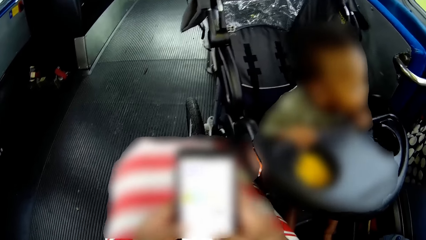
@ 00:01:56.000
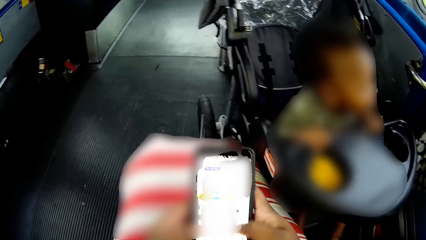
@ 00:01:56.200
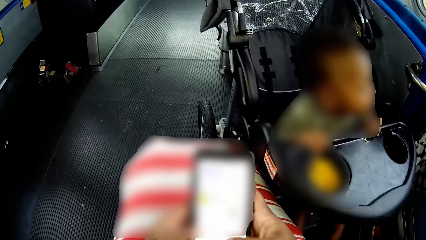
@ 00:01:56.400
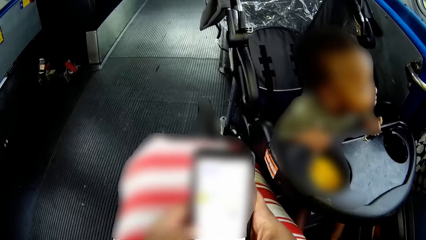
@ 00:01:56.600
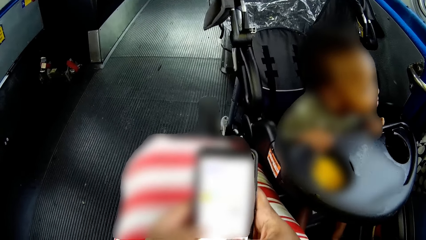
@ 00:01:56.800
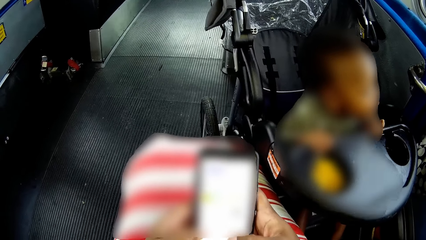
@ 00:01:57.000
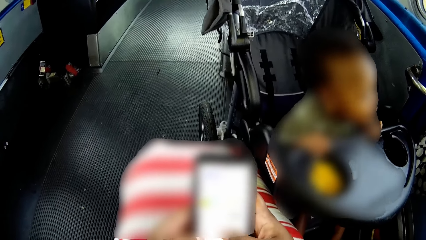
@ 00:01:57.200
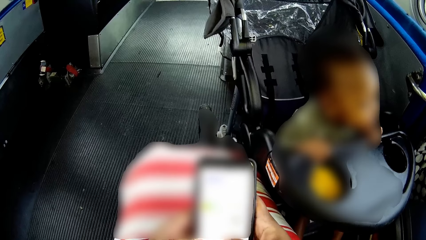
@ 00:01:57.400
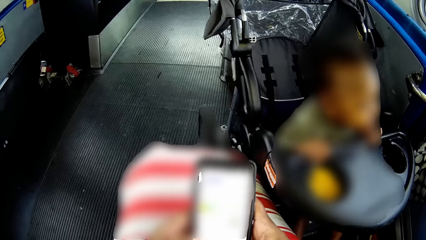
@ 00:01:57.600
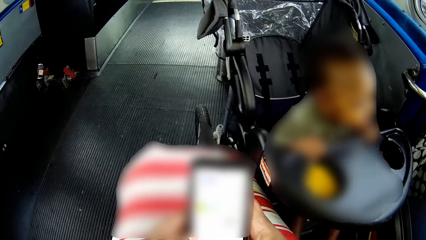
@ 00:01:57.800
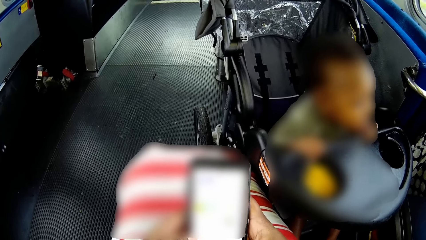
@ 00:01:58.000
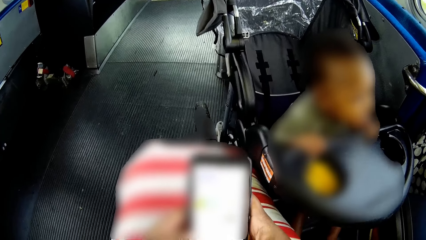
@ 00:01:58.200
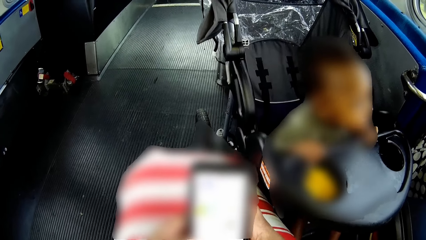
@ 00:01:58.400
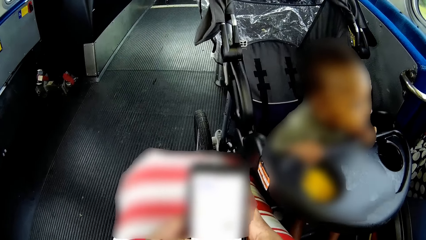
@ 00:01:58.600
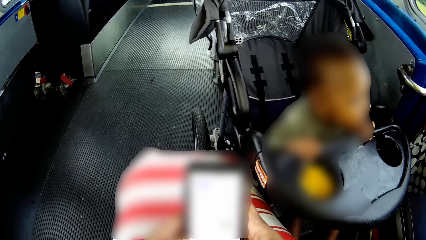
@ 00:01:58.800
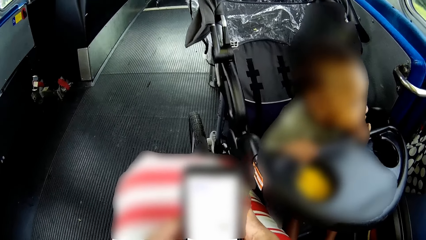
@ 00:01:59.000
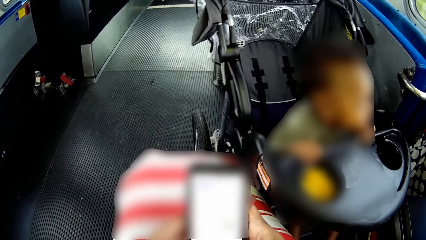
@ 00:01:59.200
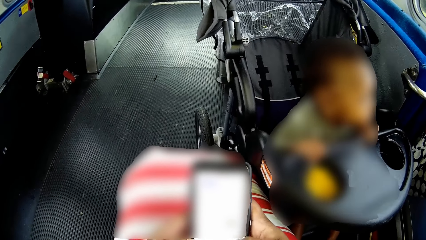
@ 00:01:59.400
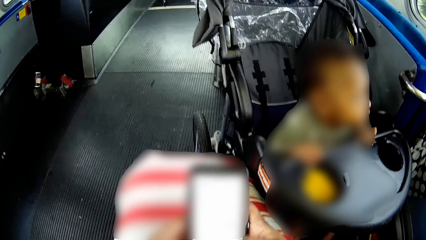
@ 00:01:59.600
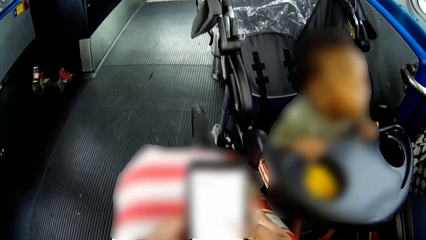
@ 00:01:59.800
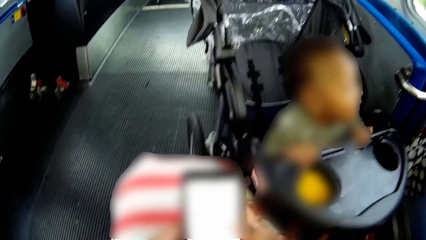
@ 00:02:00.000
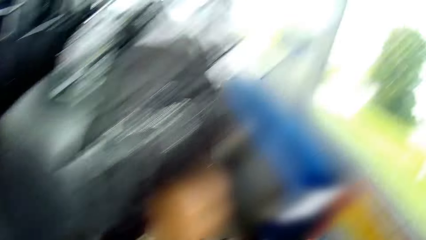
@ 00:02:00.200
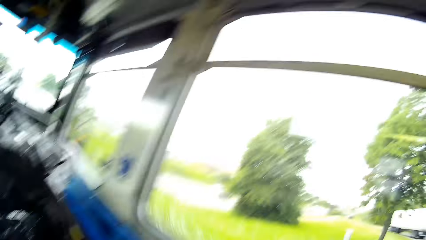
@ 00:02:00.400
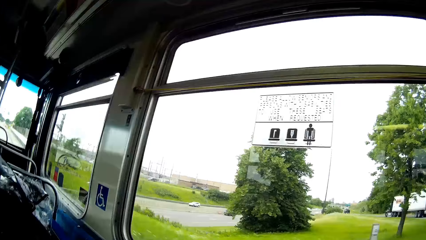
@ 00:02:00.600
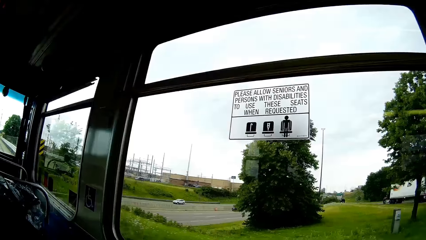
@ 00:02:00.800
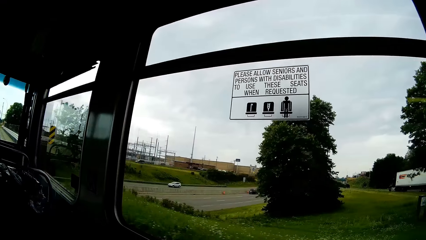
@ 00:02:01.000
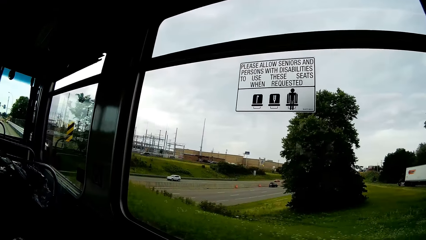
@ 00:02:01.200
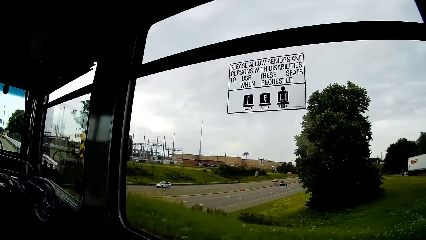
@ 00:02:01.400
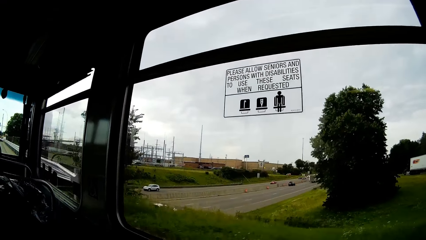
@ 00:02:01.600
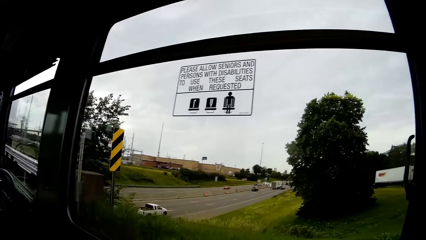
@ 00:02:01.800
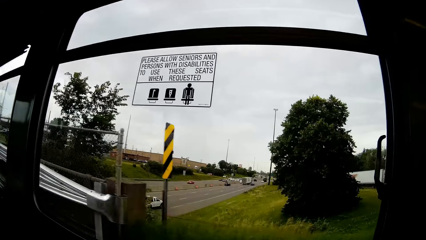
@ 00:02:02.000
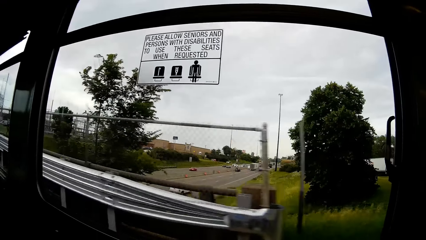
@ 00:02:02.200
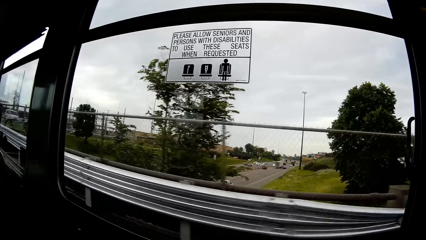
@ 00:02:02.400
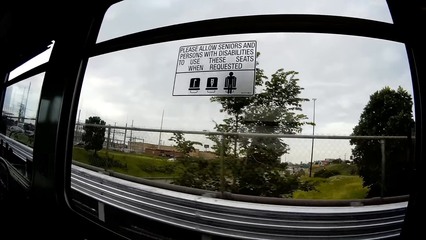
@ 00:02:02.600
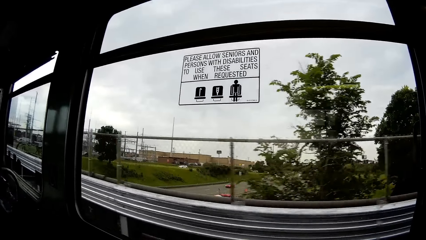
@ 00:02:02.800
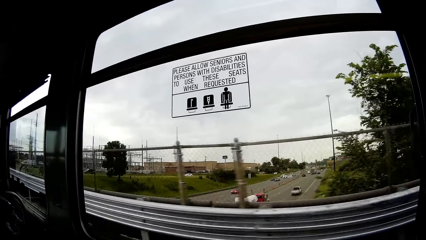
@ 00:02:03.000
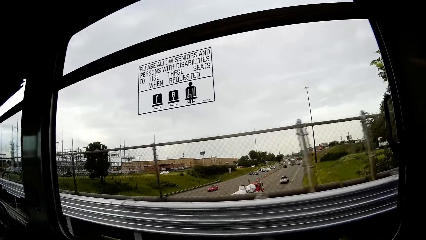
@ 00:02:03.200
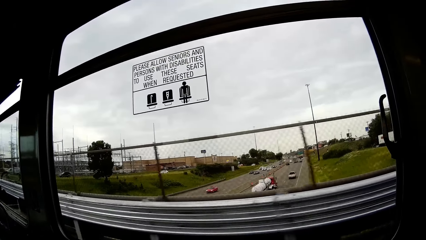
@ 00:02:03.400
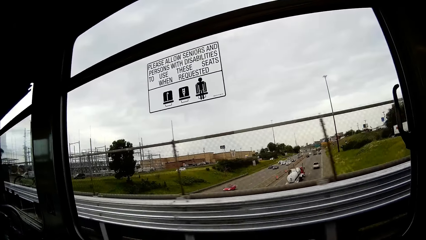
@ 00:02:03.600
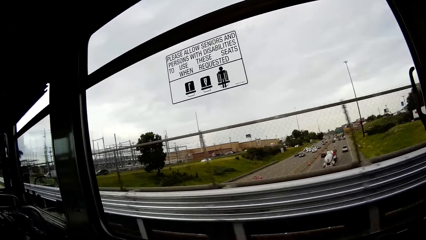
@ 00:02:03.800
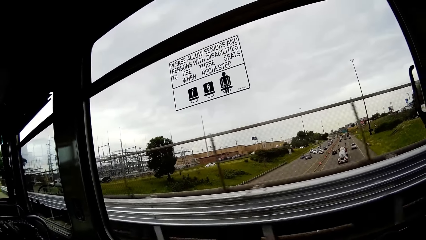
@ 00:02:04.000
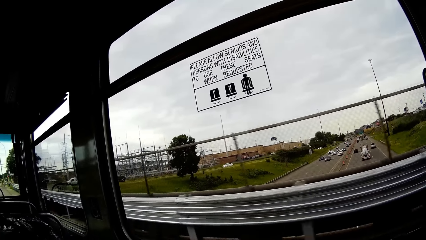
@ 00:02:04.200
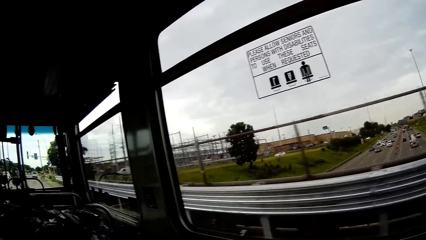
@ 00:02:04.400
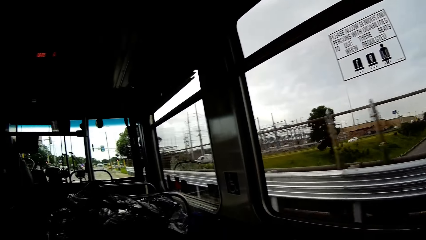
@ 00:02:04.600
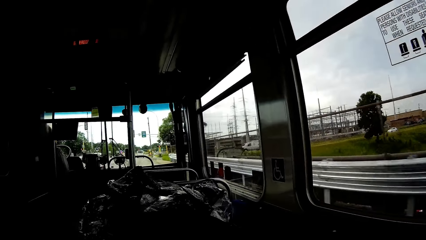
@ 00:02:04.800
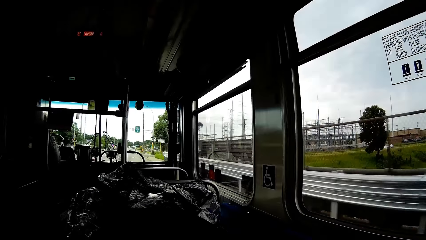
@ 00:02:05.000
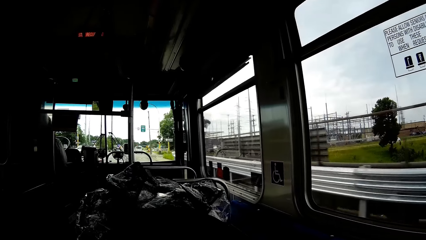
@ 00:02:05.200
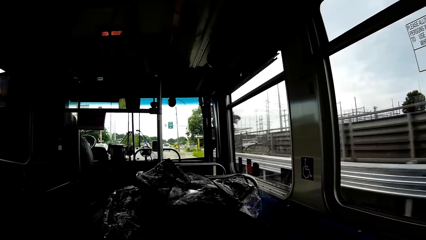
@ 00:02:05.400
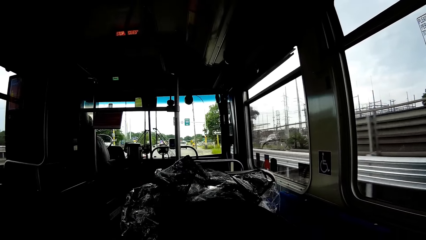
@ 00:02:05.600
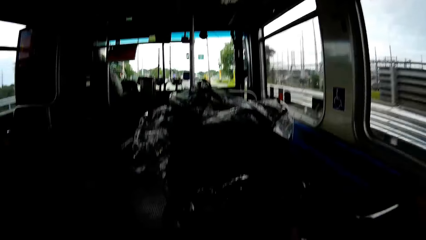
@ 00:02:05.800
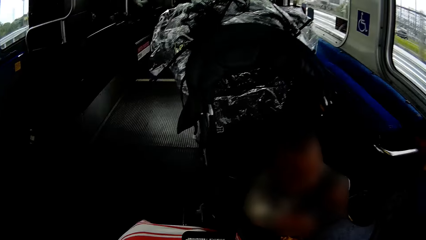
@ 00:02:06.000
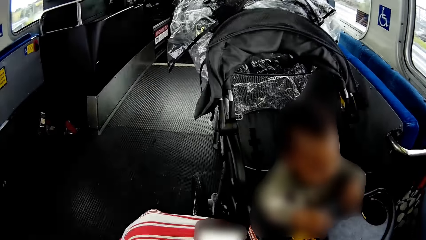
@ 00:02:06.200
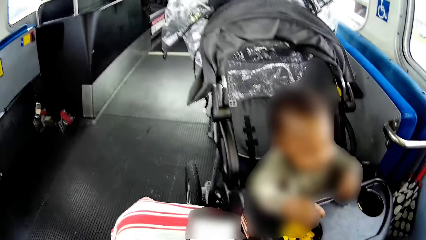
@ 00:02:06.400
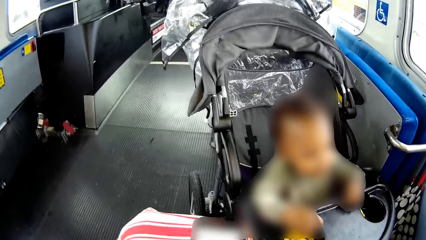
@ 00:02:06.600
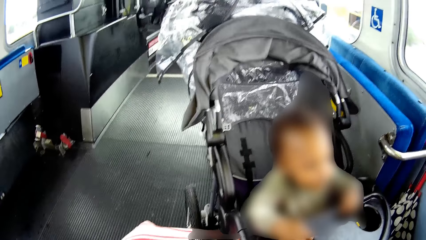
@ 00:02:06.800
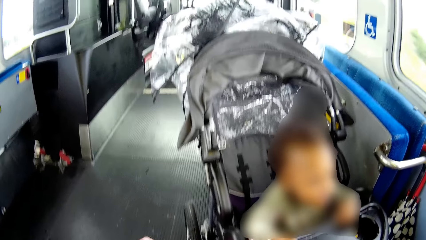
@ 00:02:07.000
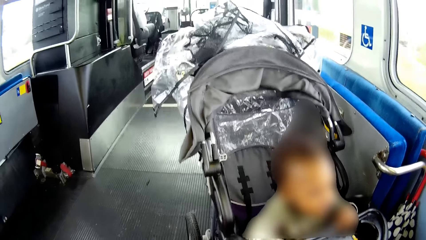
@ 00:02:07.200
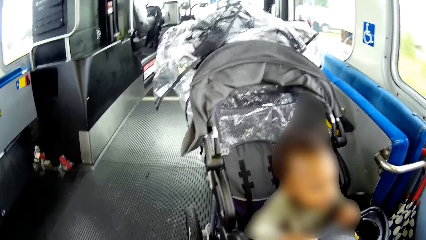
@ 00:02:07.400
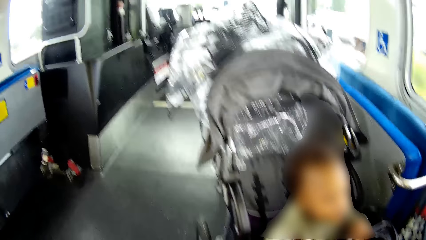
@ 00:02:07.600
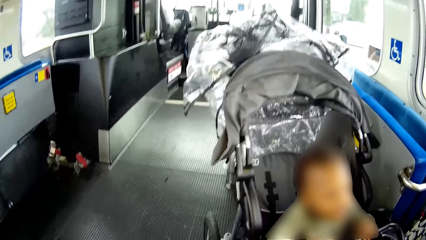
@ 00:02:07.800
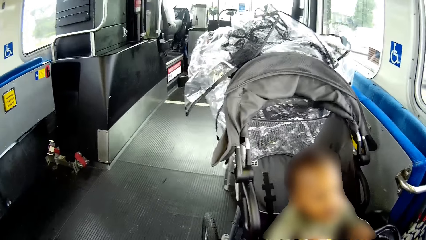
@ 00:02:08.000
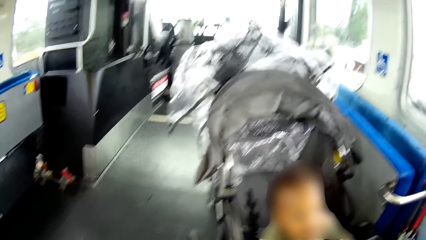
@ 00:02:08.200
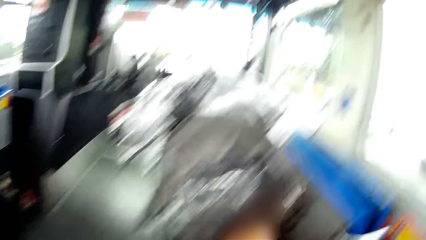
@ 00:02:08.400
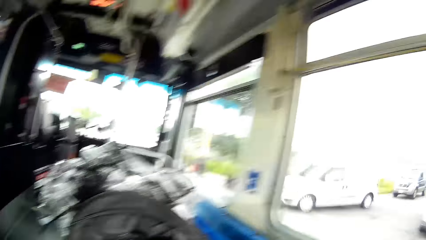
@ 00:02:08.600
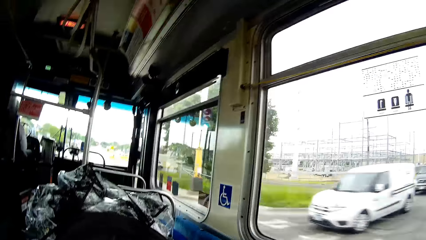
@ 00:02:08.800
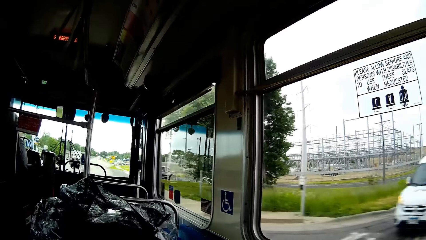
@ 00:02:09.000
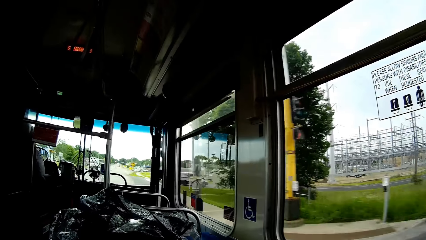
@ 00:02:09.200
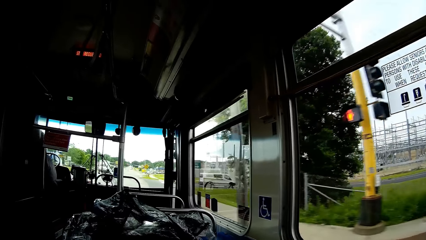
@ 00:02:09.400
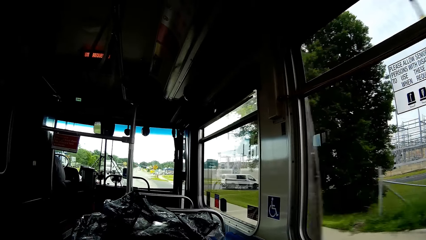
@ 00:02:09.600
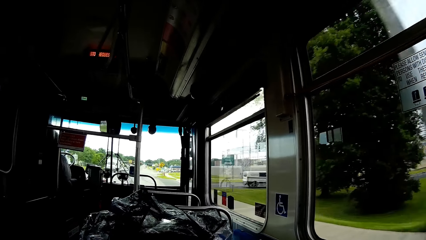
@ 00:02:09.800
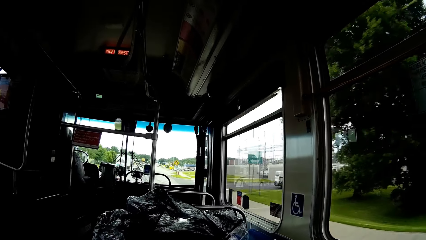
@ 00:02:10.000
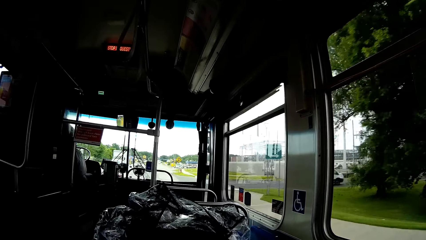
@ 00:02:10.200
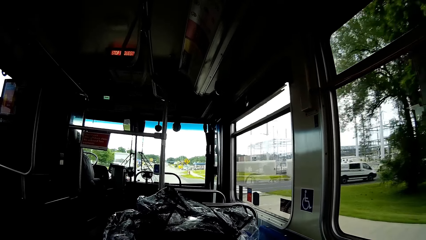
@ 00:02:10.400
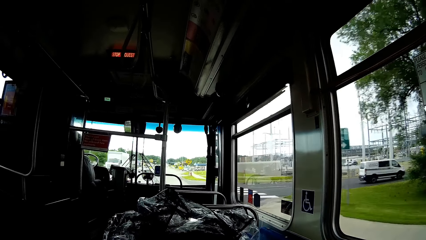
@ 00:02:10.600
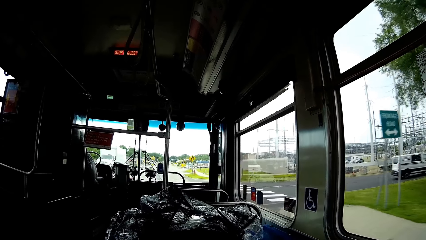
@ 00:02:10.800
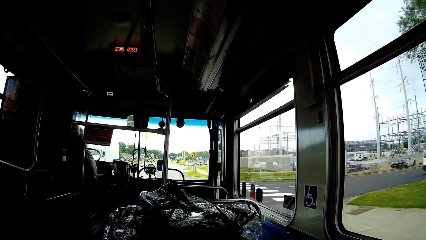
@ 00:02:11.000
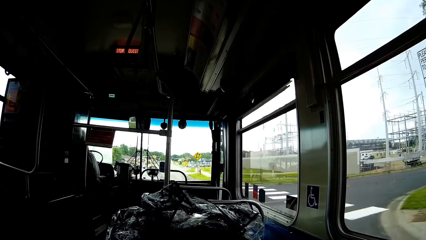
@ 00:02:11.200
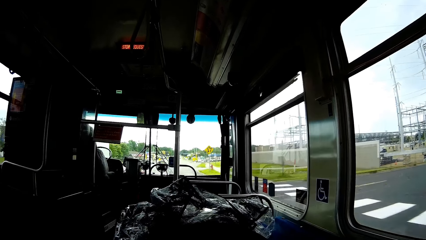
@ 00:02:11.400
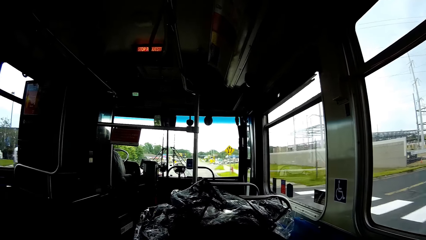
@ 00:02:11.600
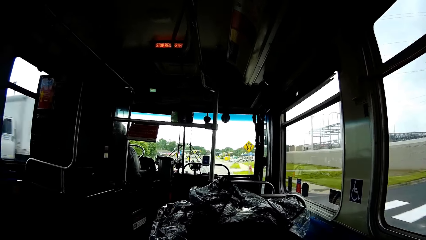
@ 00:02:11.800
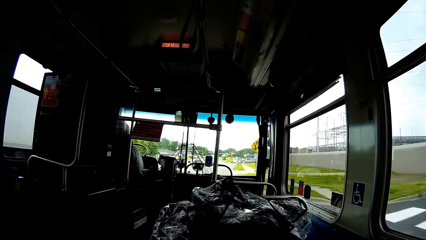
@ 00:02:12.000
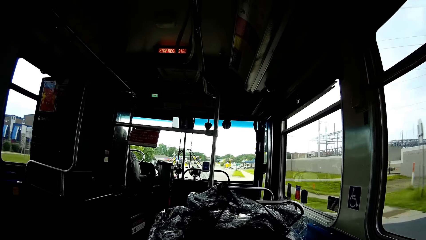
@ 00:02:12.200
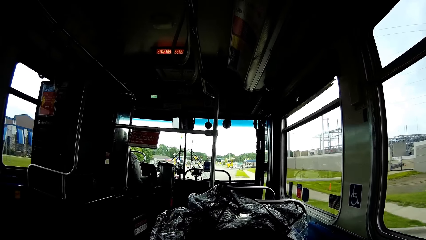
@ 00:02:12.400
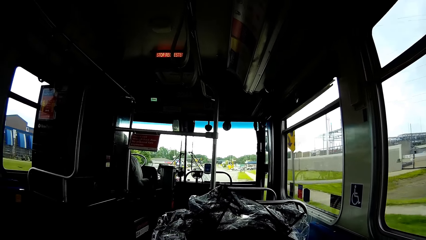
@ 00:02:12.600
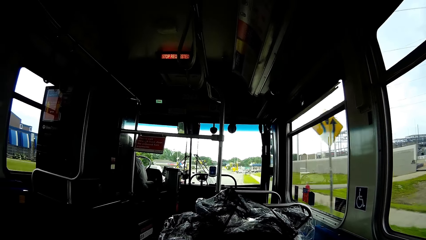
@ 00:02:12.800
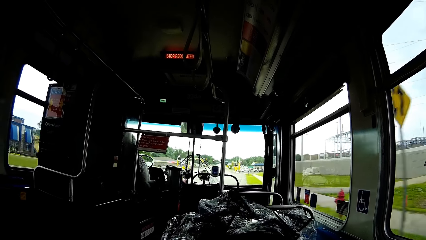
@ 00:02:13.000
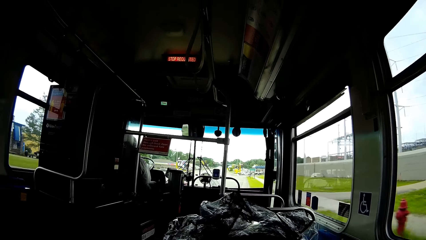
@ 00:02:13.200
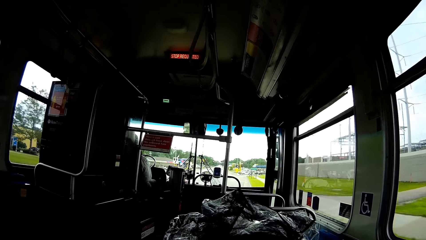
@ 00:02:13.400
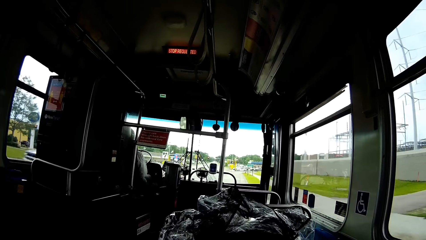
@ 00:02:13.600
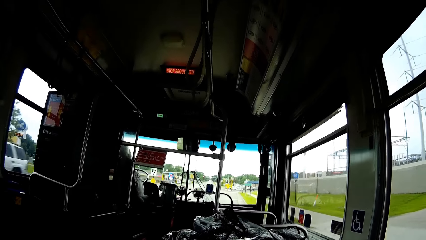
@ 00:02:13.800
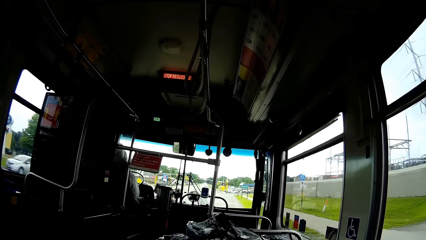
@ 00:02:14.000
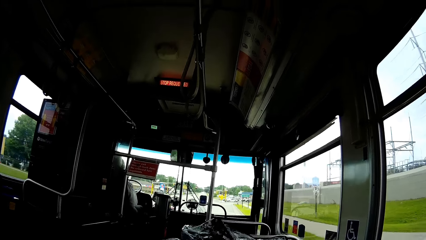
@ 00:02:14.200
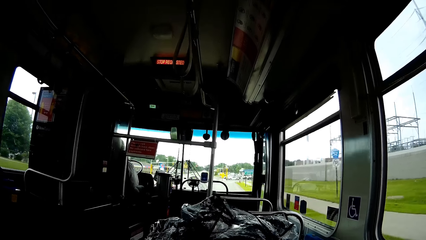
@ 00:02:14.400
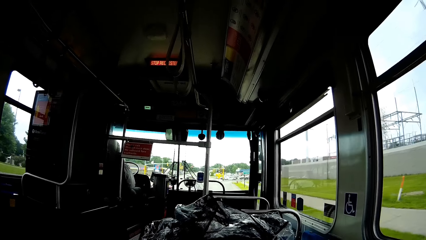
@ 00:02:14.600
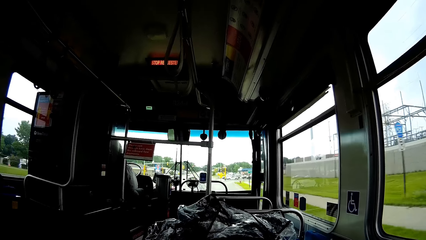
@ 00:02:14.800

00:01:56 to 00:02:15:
The camera wearer looks around. They use the phone. They look around.
